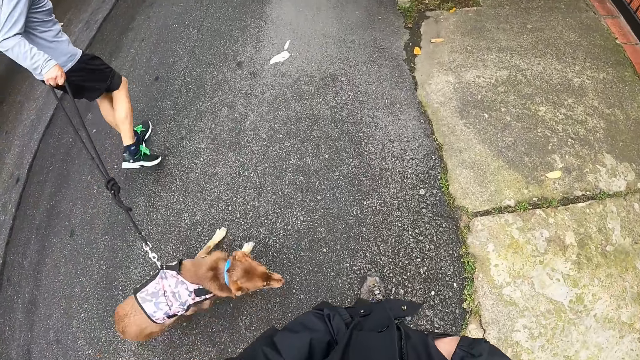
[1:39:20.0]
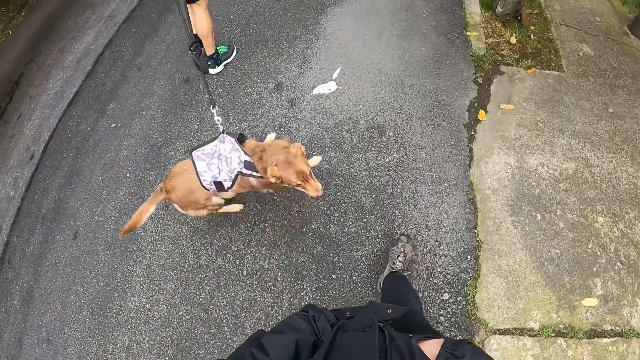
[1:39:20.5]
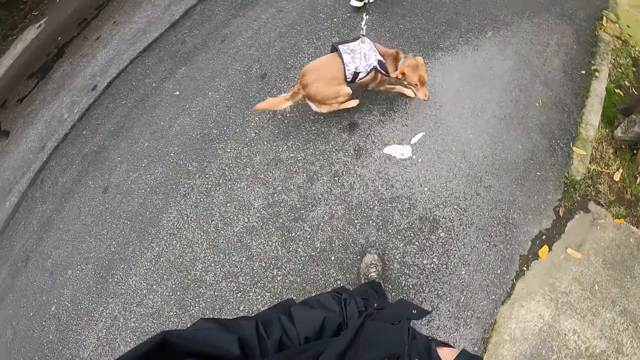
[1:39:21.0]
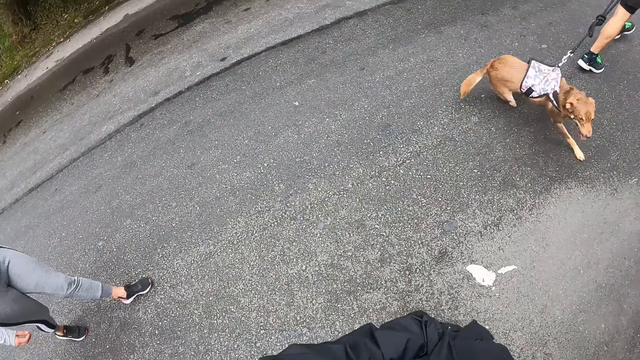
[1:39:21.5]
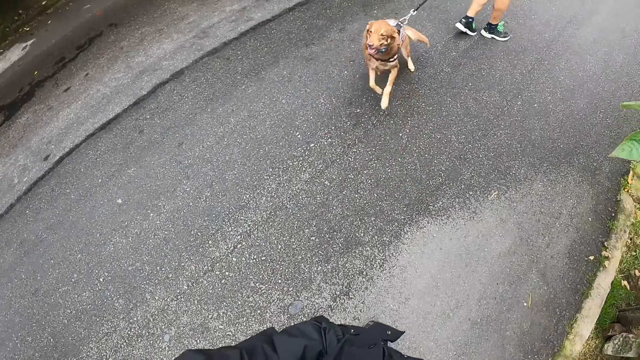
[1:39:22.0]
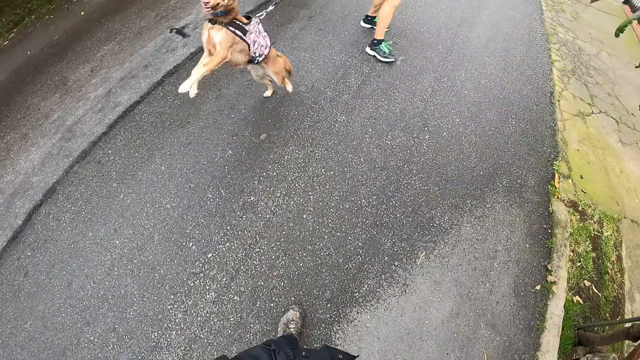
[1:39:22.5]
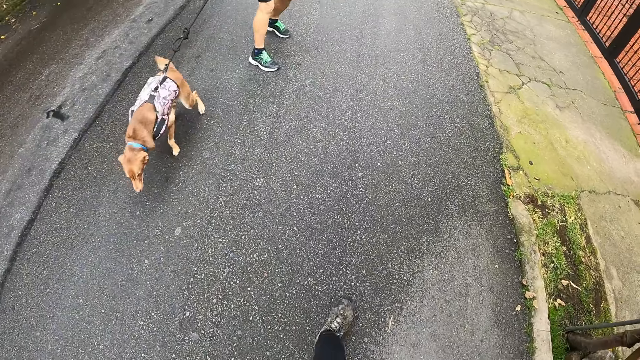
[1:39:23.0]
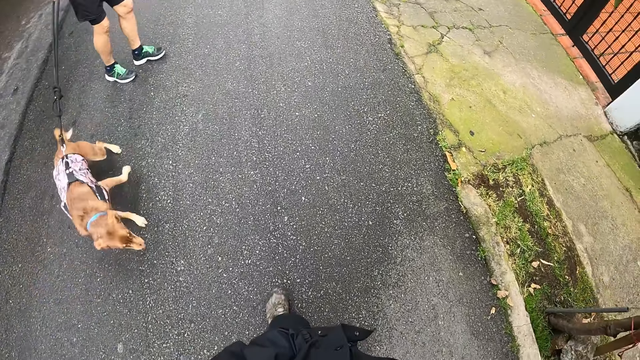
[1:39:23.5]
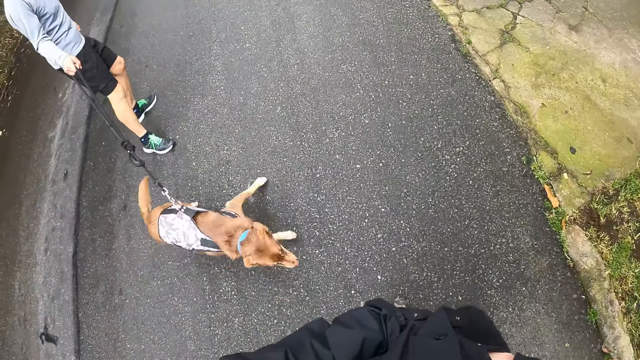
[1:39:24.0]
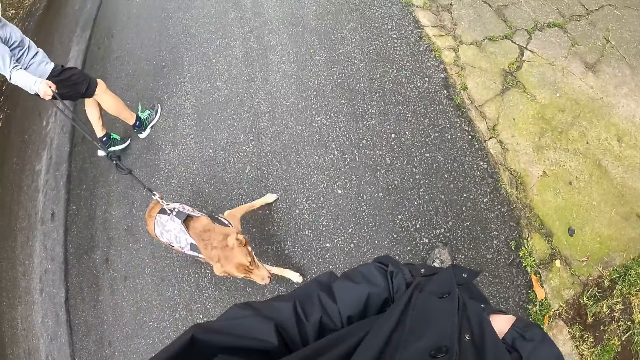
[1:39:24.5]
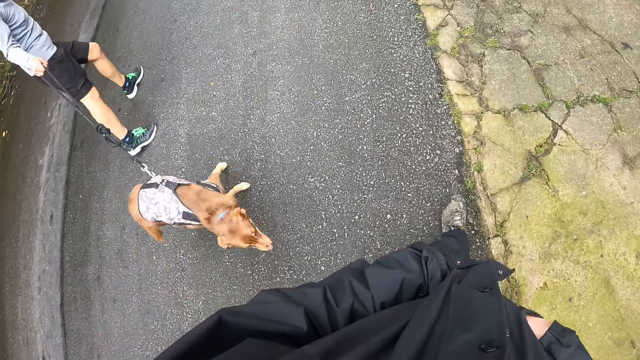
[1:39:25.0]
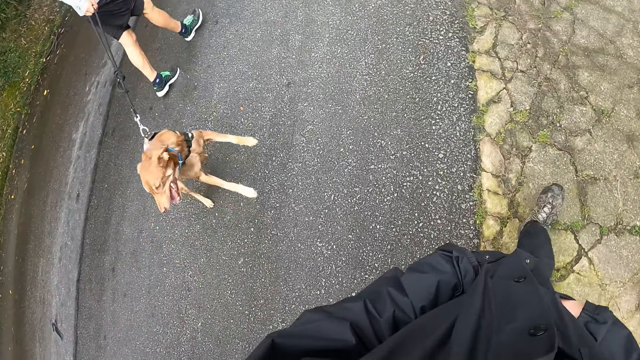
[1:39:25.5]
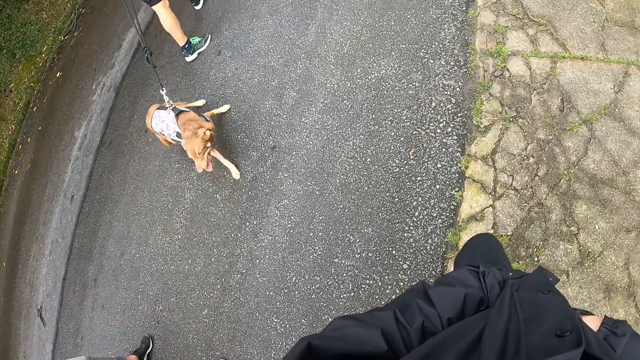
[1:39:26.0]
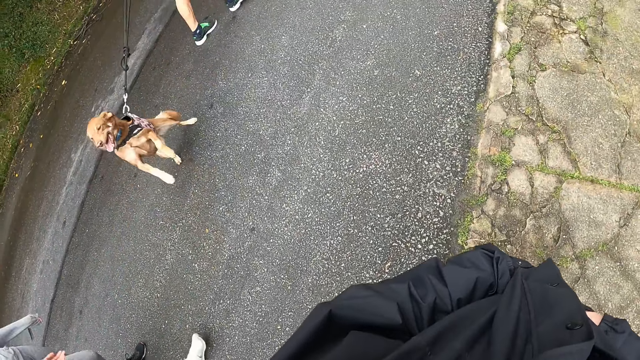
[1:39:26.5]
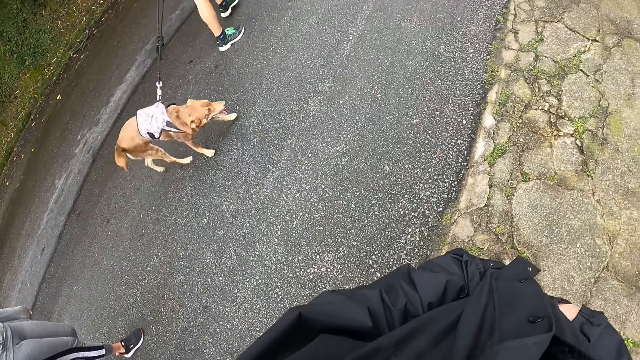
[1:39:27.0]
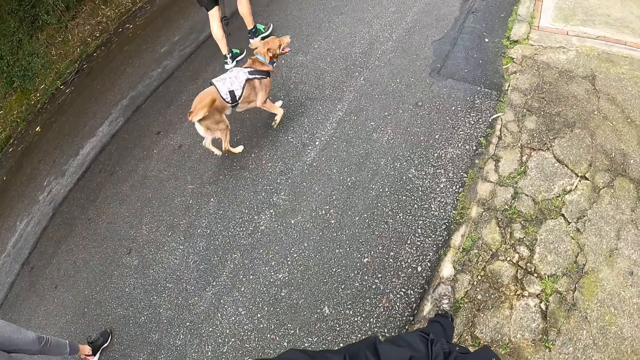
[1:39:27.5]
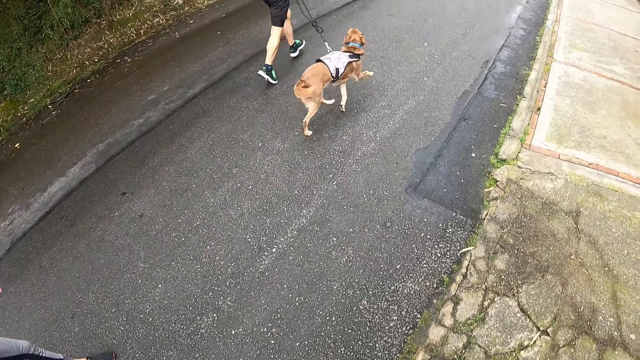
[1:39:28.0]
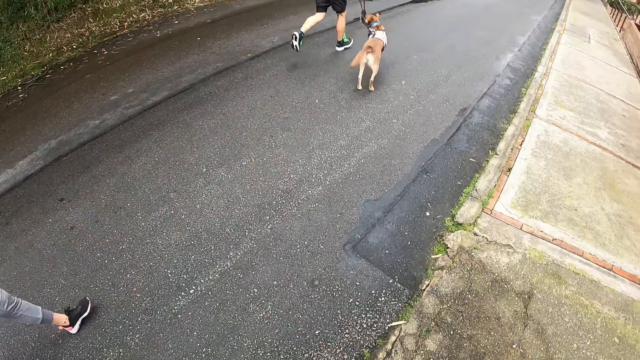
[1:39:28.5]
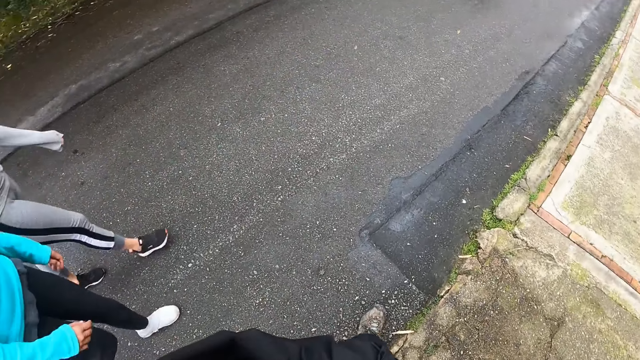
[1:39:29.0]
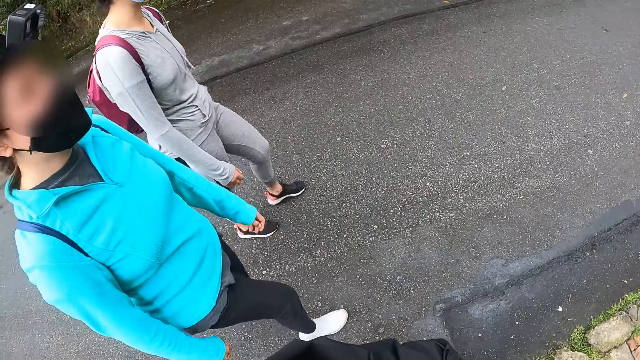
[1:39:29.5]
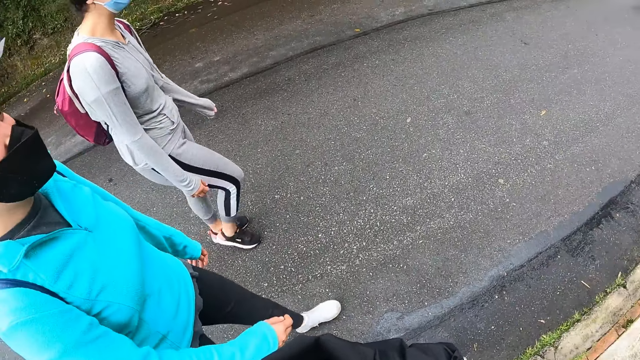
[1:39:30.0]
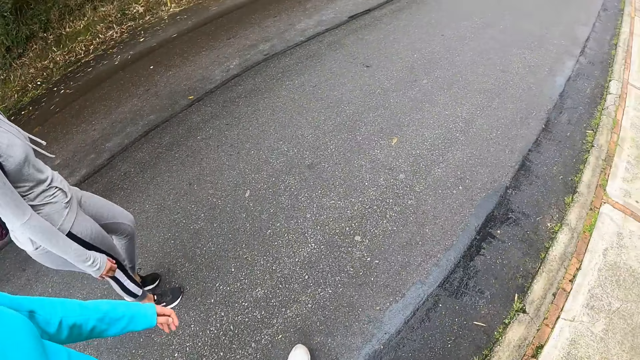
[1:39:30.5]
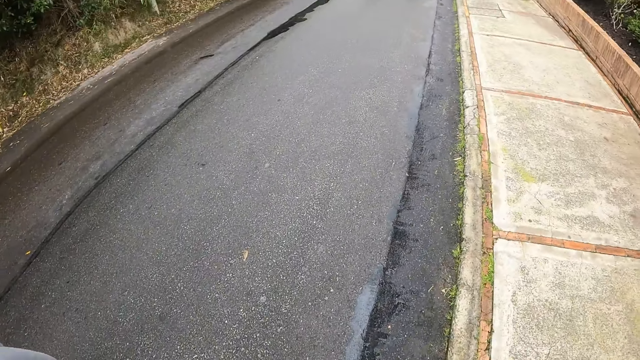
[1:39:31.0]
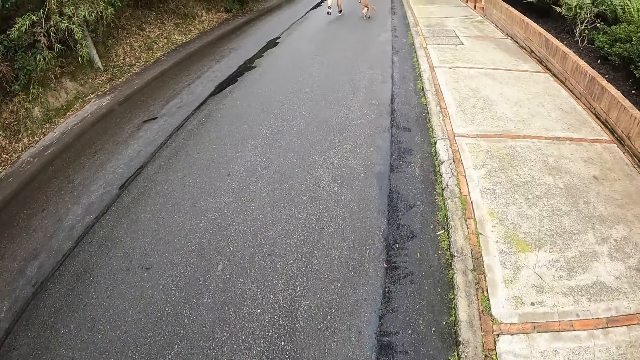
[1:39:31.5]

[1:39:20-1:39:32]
The dog plays with the camera wearer. The man jogs with the dog.

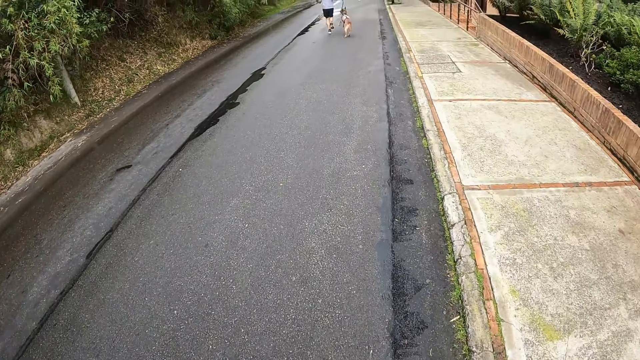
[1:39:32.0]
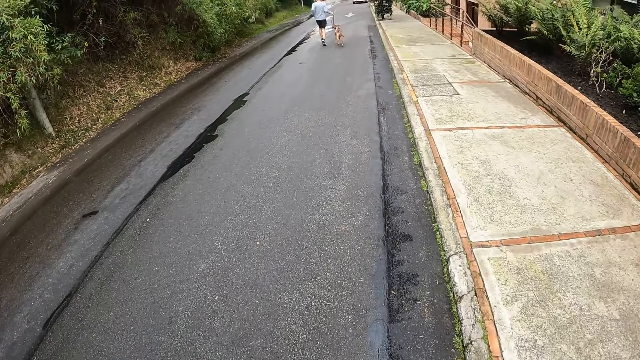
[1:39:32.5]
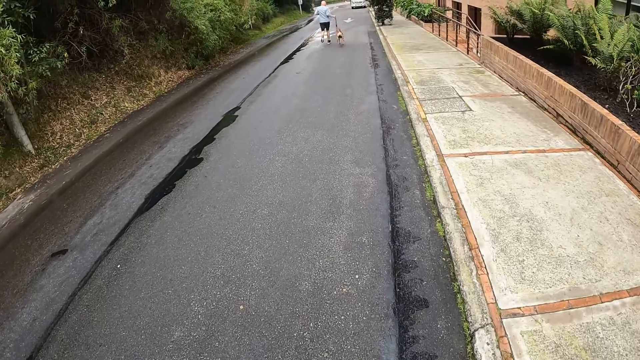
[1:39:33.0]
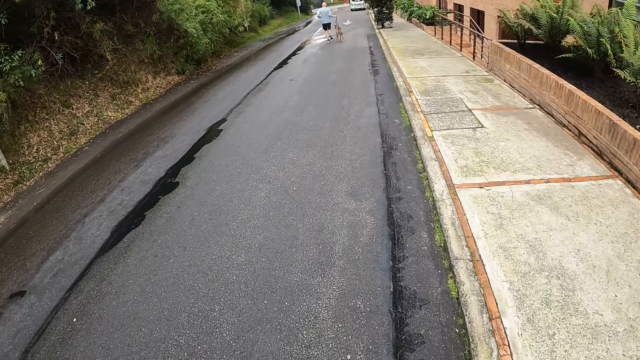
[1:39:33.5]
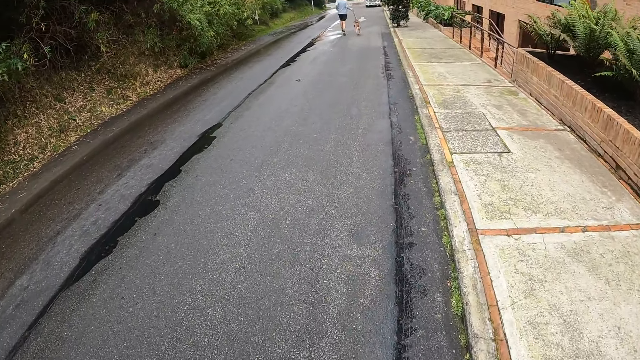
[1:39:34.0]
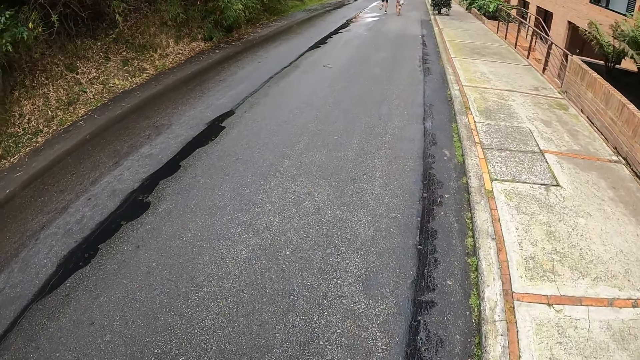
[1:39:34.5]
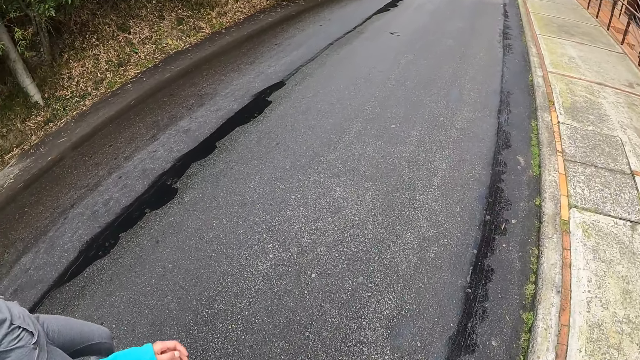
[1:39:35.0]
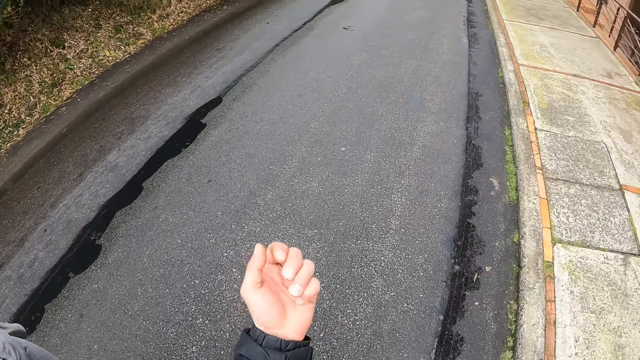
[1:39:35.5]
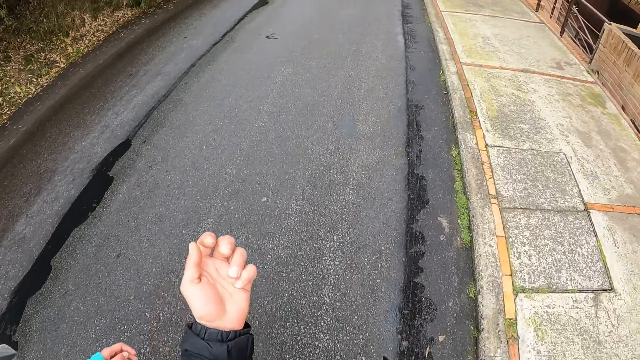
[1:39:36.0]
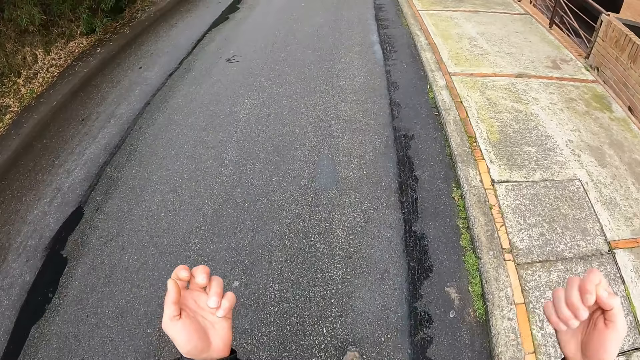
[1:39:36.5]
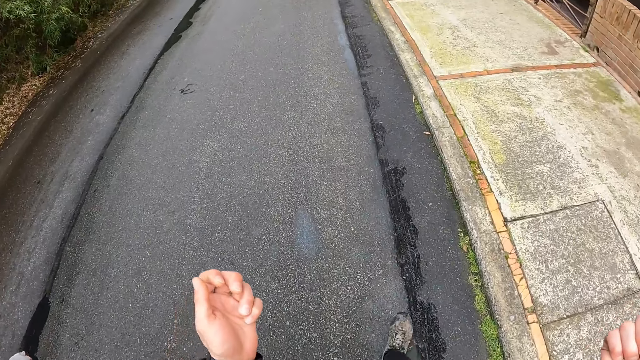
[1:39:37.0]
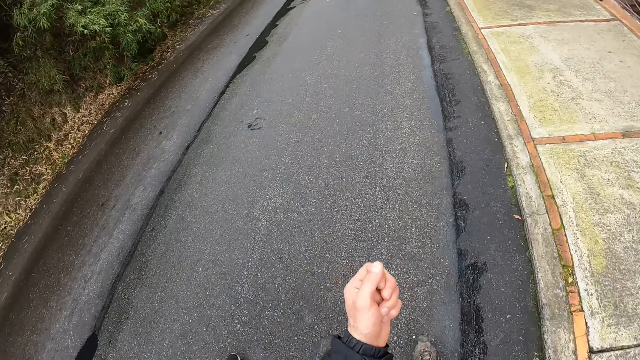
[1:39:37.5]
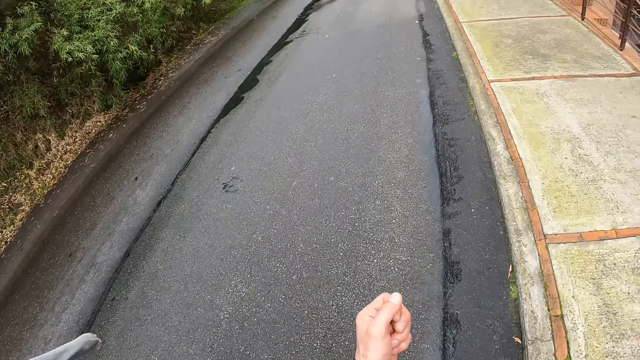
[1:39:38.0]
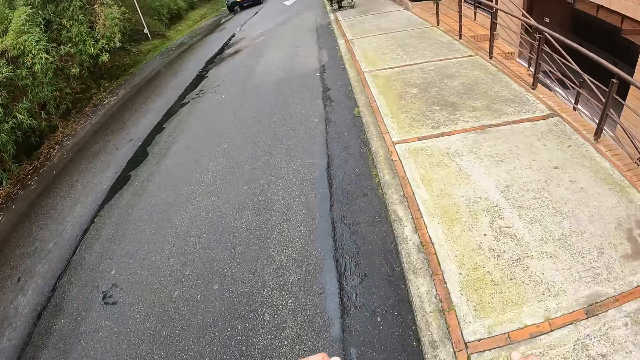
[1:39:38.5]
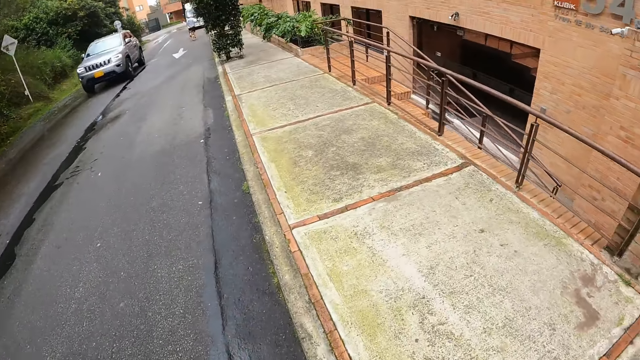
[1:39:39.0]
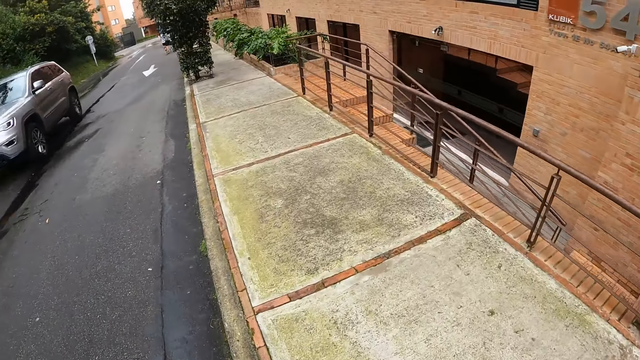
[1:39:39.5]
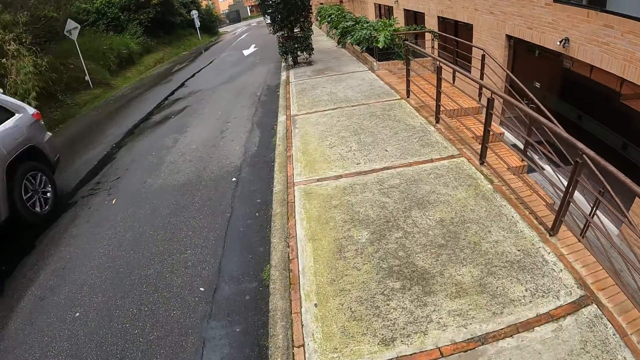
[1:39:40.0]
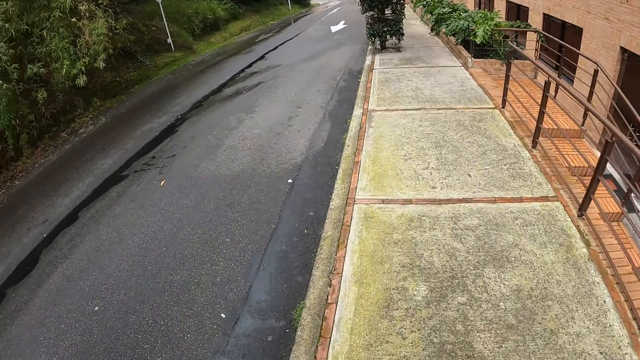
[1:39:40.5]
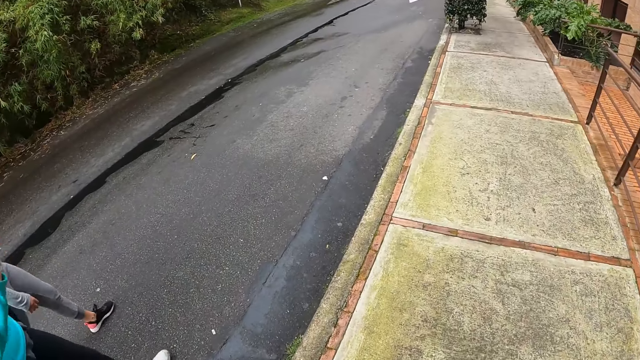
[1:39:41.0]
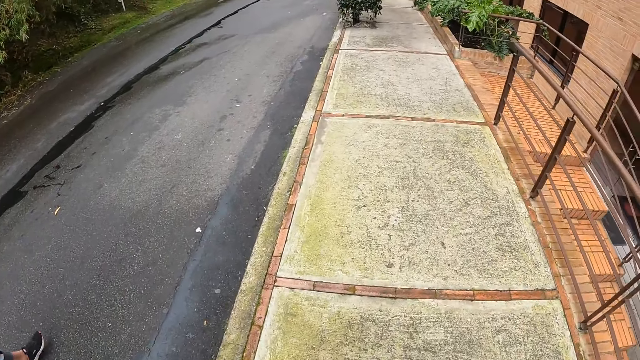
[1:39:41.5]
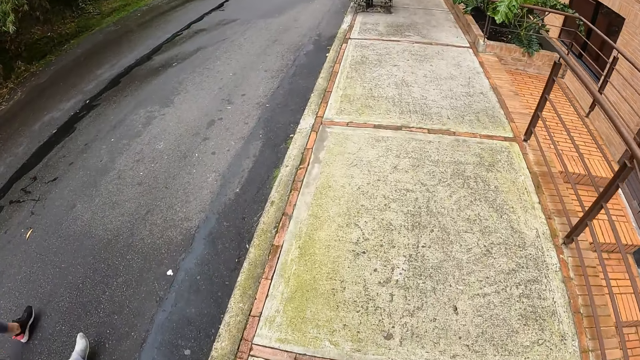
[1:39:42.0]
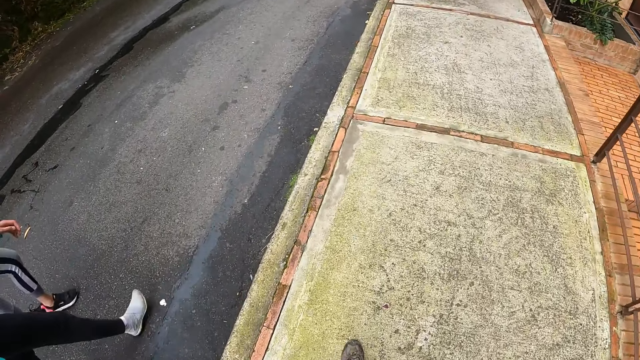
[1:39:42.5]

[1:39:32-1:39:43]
The camera wearer moves a hand. They stare at both hands. They walk on the road.
